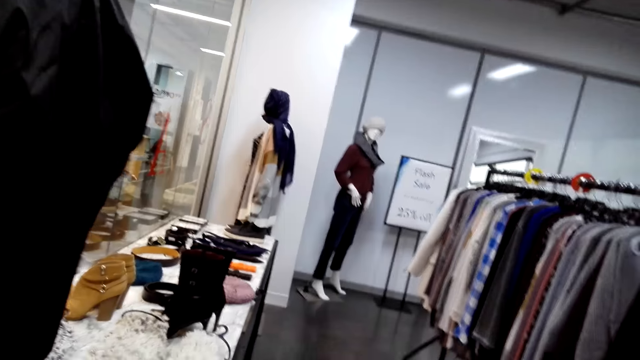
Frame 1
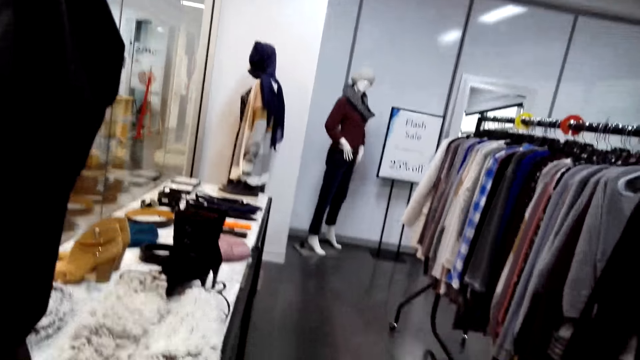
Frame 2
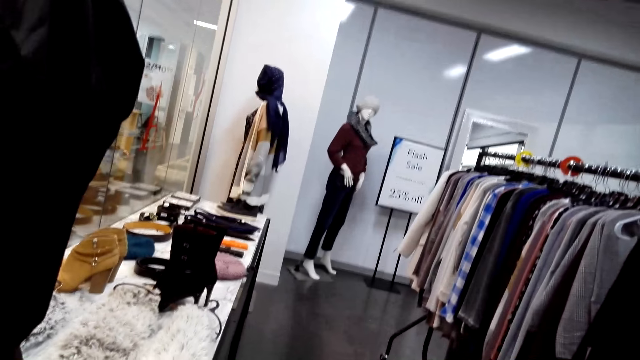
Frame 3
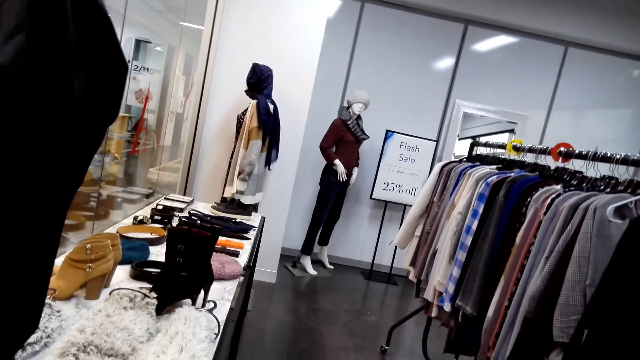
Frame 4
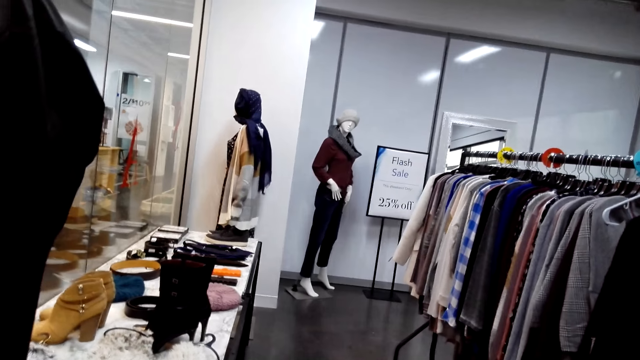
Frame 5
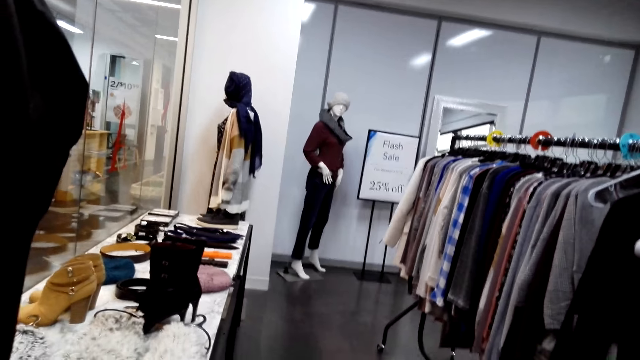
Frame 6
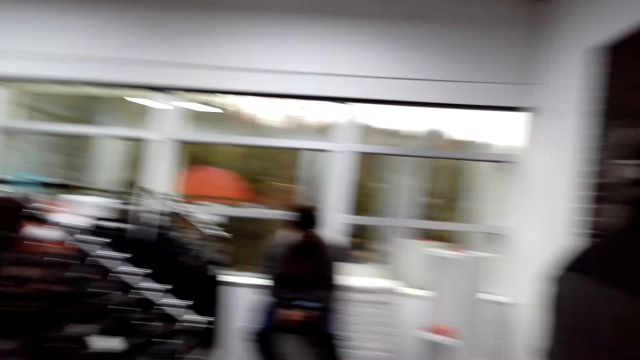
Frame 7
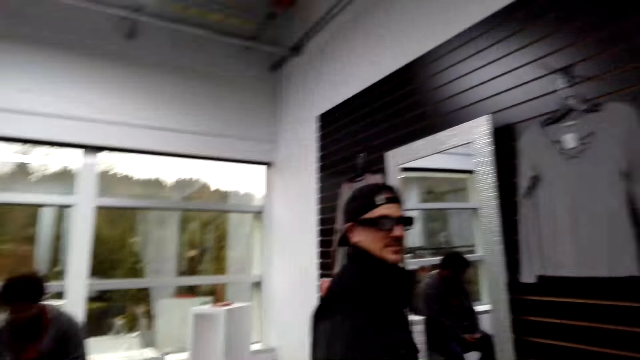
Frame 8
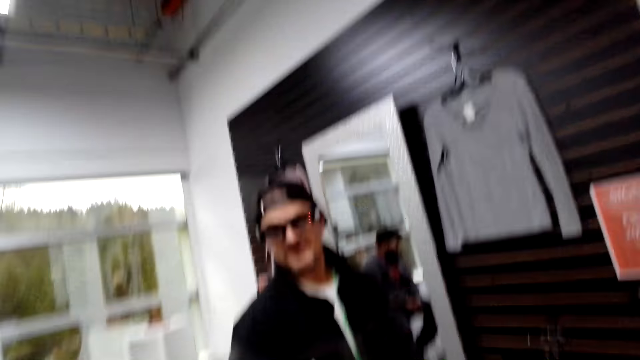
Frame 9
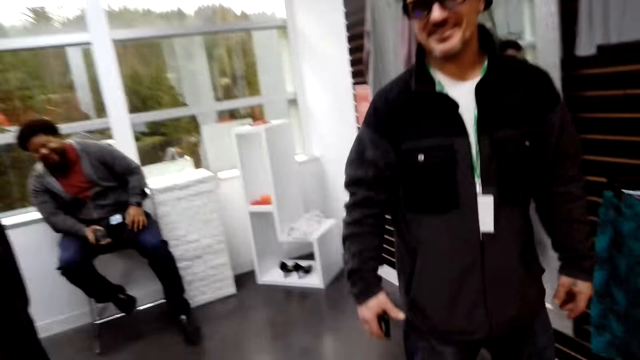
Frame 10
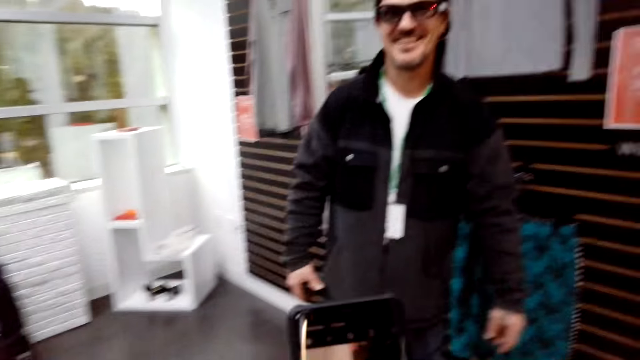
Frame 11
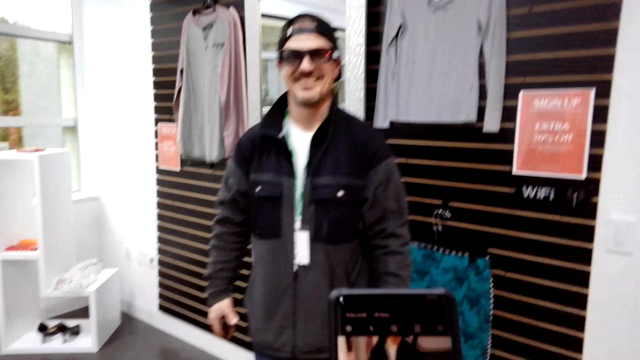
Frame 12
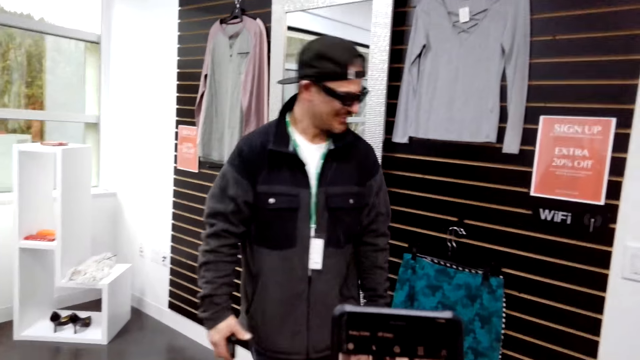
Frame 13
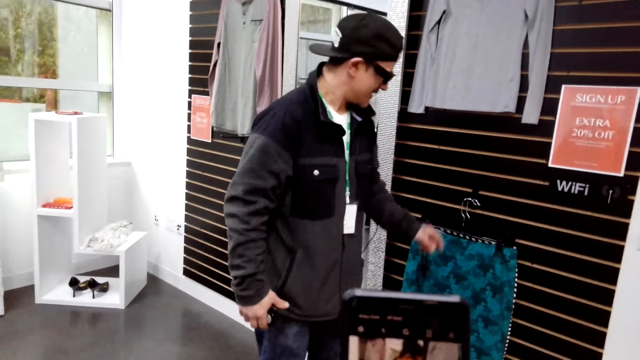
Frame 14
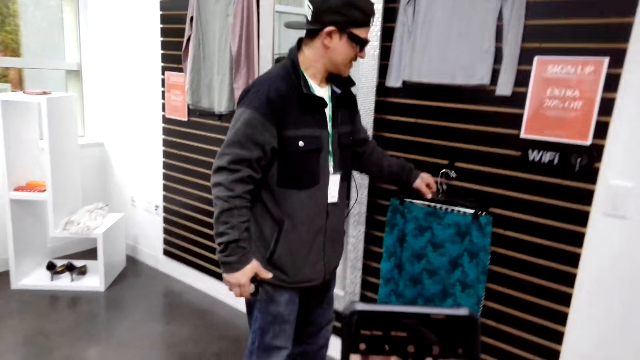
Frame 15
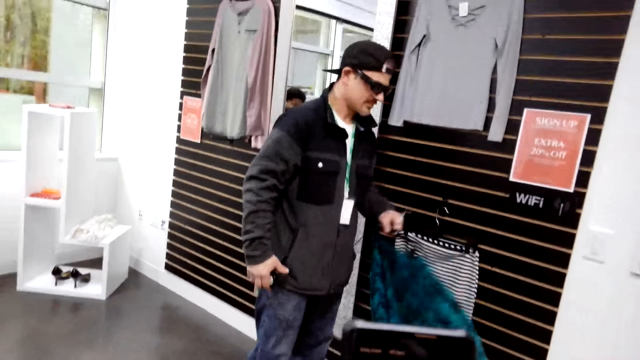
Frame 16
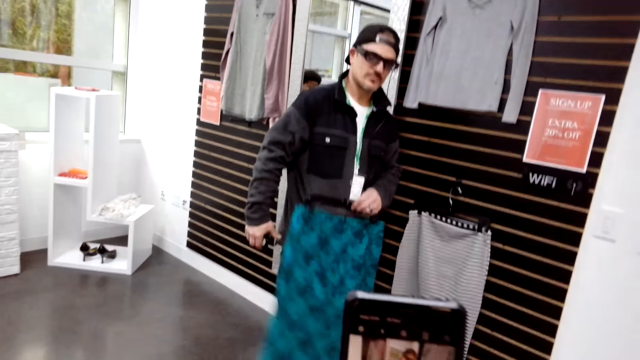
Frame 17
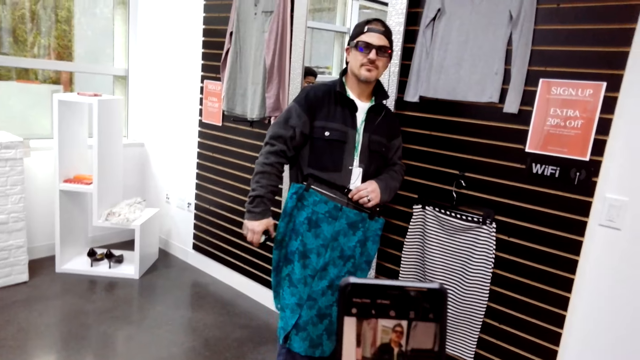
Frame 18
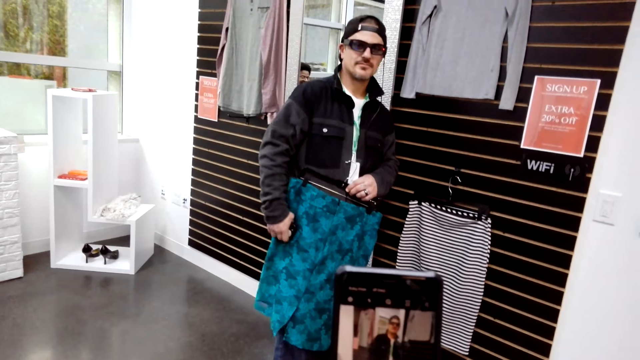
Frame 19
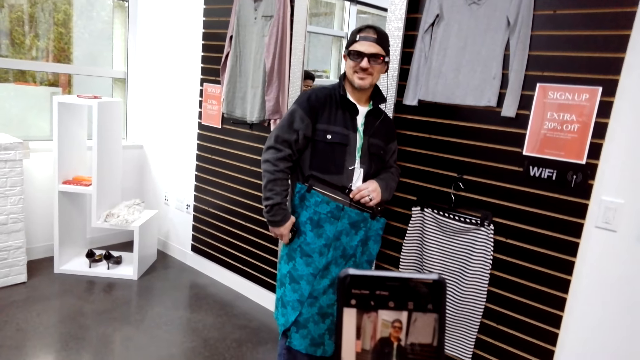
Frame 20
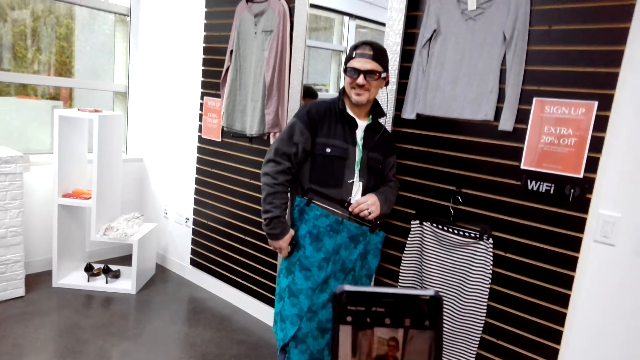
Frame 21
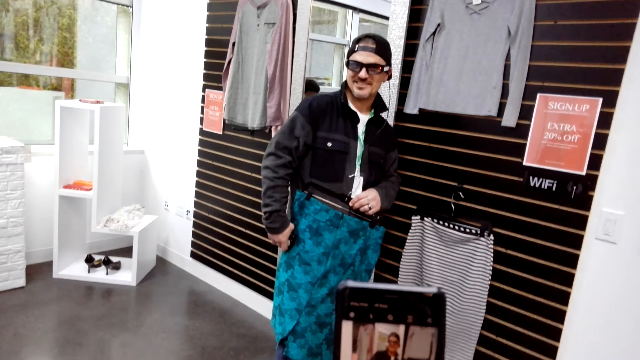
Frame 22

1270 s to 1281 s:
The camera wearer looks around the boutique. They take a picture. They pick up a skirt. A man holds the cloth. The camera wearer takes a picture of the man.

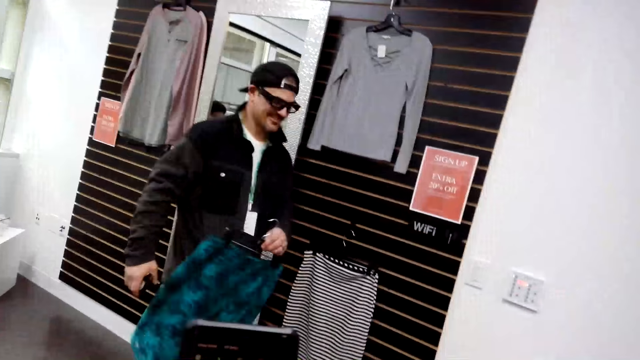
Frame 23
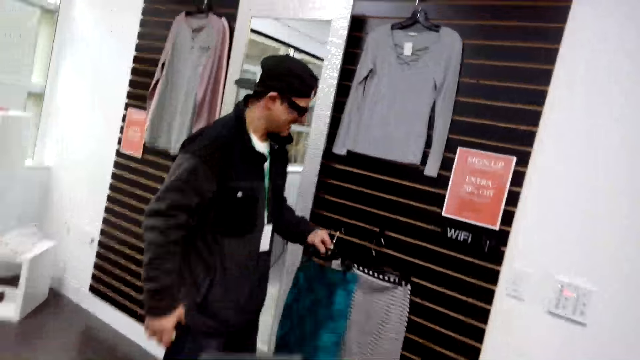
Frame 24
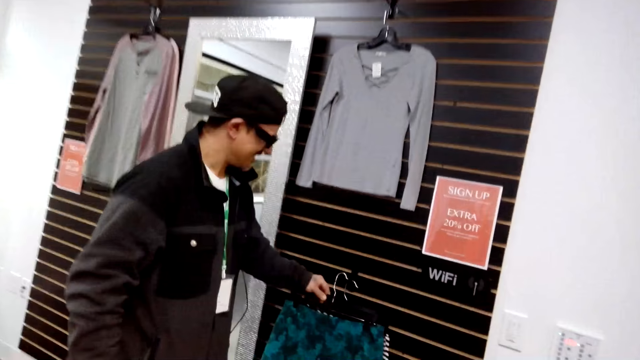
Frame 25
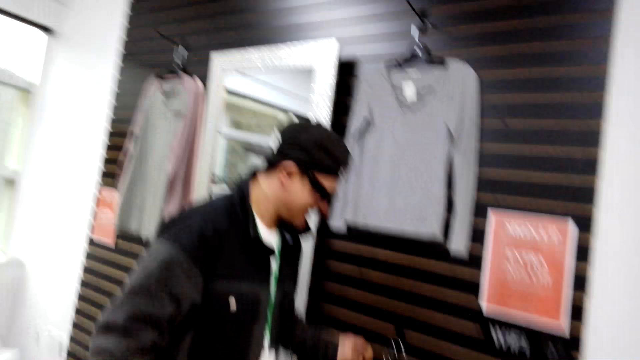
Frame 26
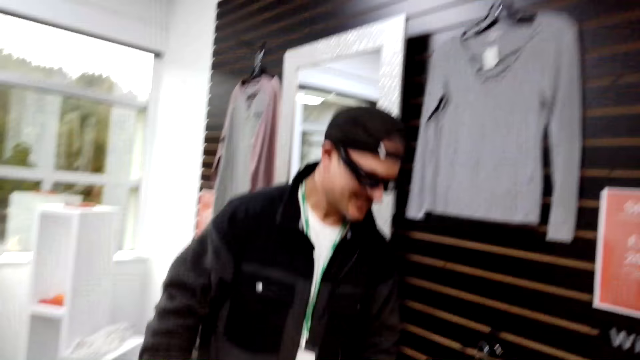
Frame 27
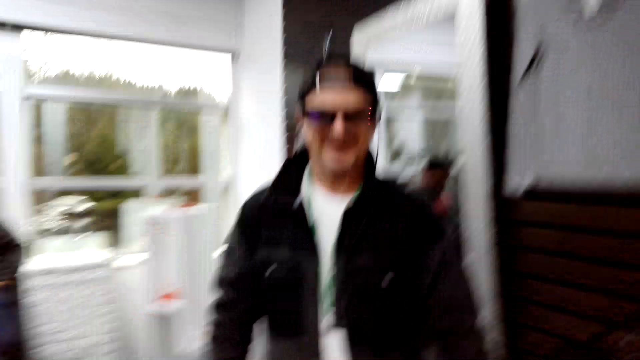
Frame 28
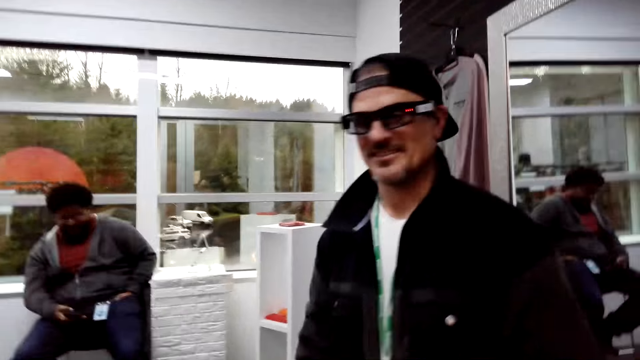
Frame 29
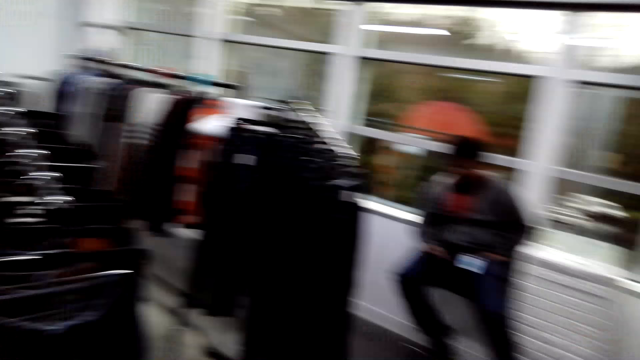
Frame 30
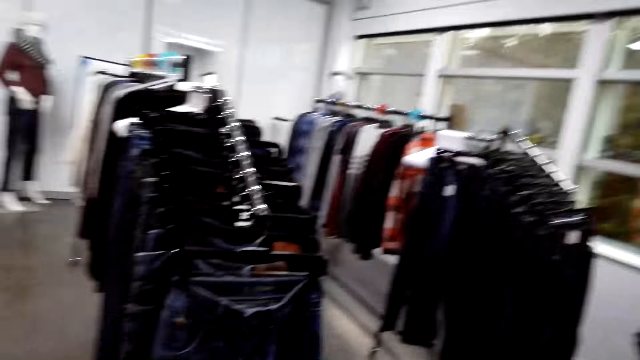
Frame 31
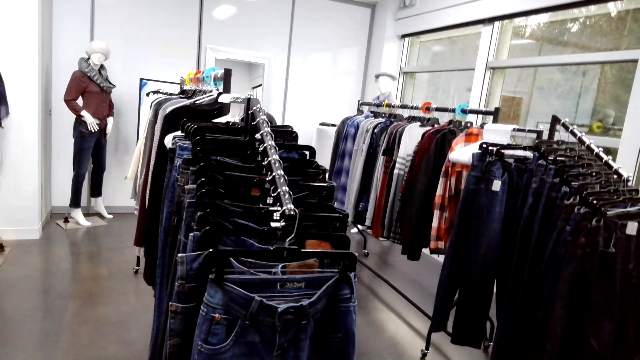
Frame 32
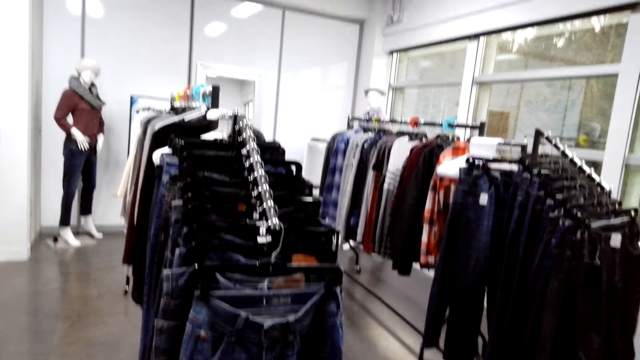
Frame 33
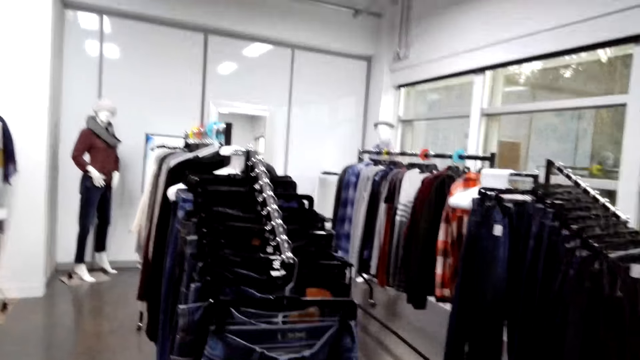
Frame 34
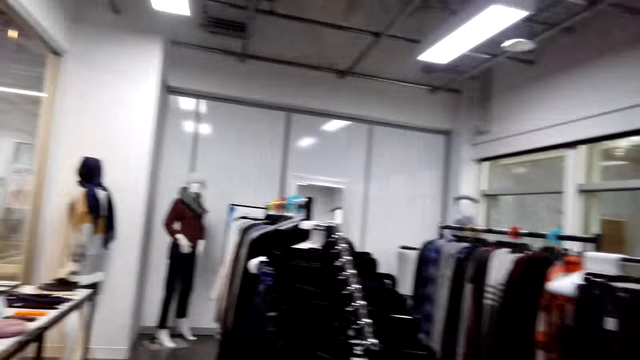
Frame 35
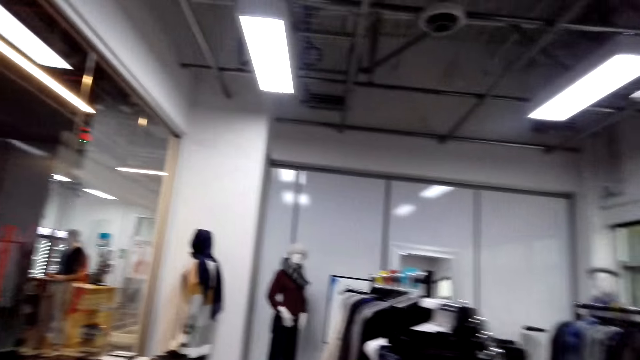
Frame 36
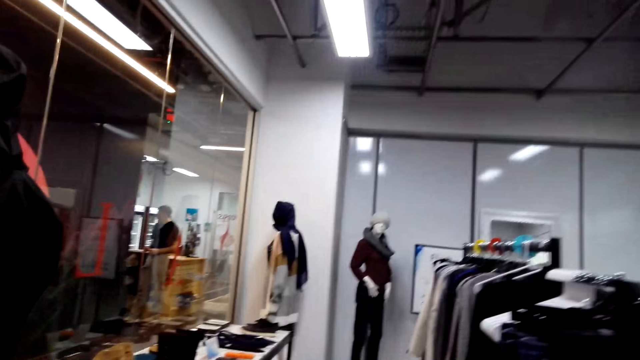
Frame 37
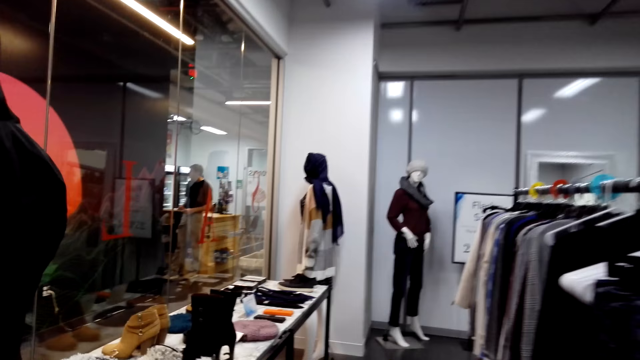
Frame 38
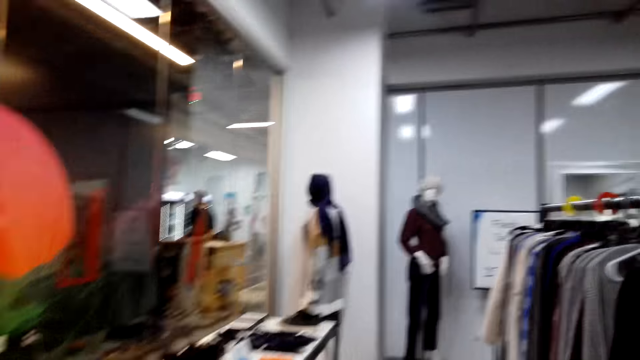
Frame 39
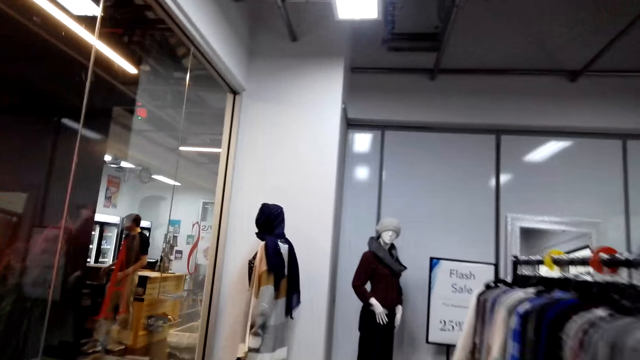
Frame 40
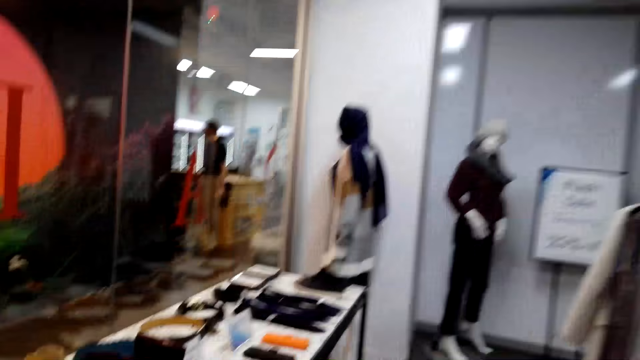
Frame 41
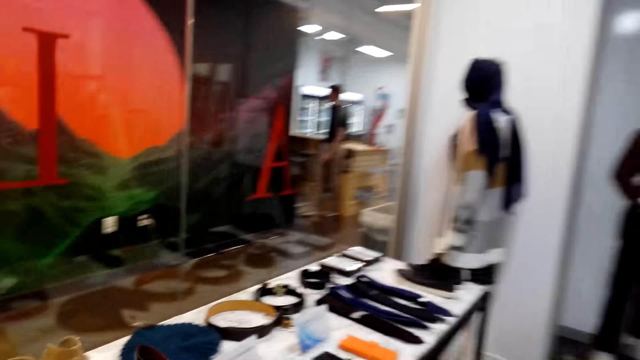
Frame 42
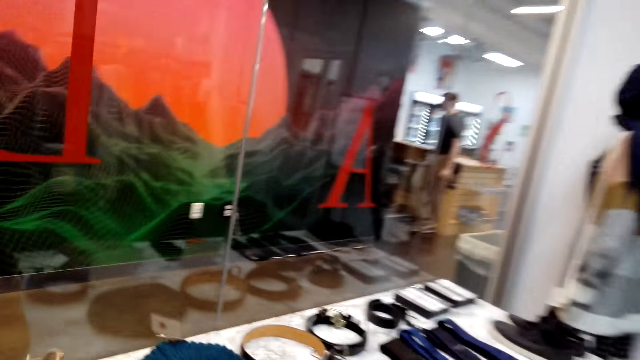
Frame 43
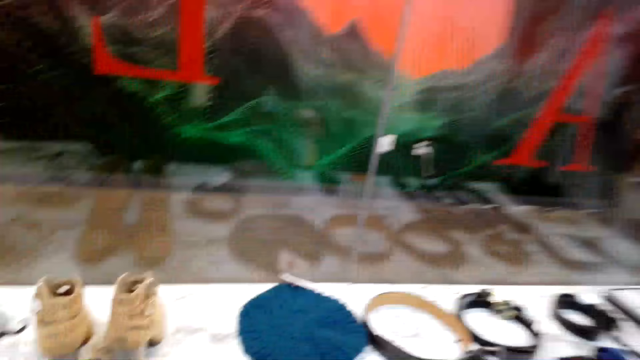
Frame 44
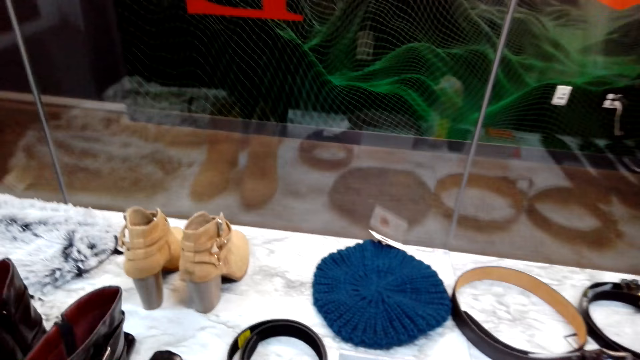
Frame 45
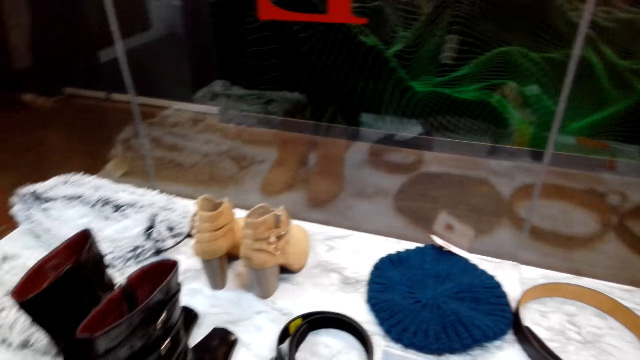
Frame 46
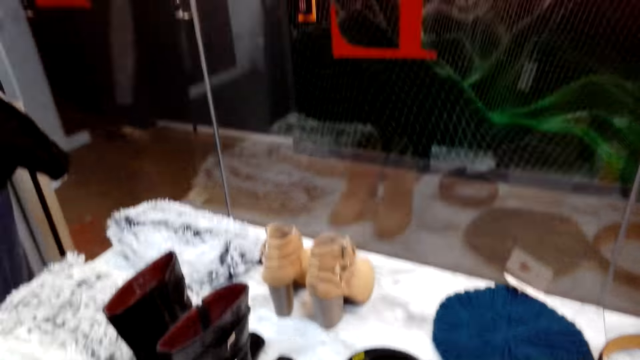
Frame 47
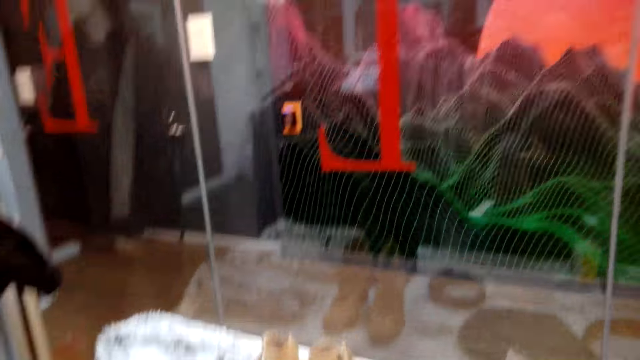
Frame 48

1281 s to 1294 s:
The camera wearer returns the skirt. A man returns the cloth on the hanger. The camera wearer talks to the man. They look at the clothes in the hanger. They look around the boutique. They move. They talk to the man.
